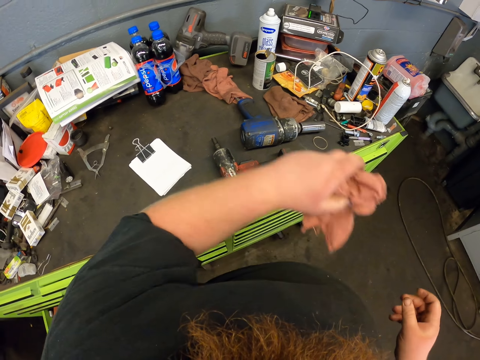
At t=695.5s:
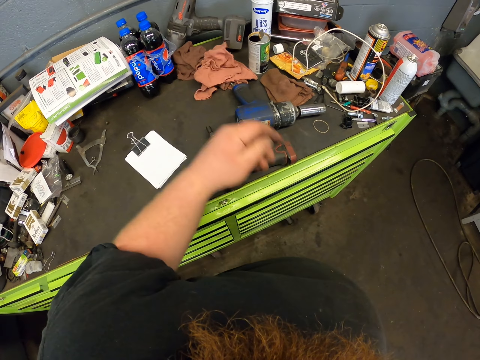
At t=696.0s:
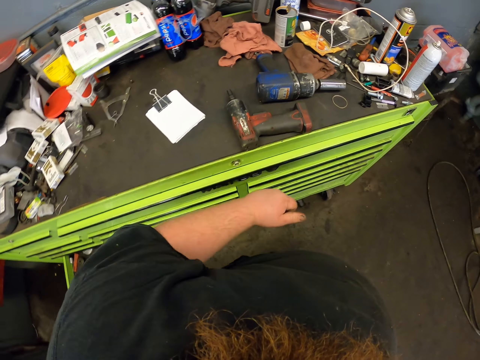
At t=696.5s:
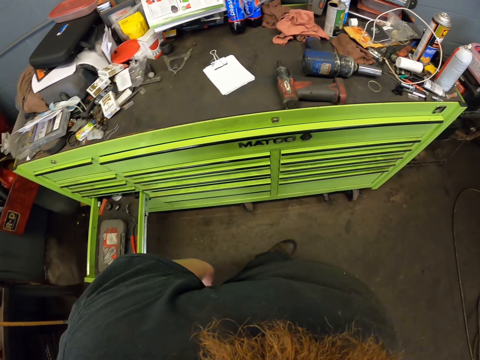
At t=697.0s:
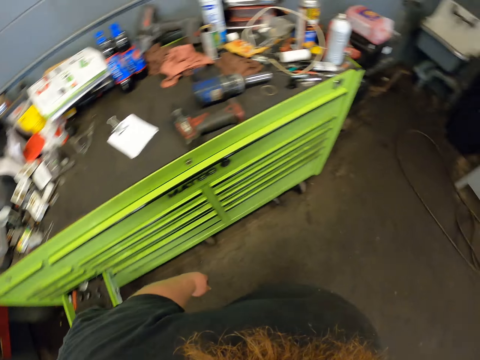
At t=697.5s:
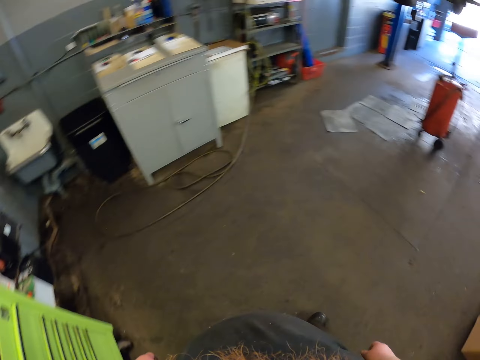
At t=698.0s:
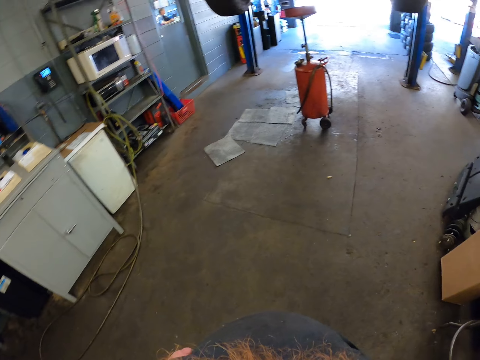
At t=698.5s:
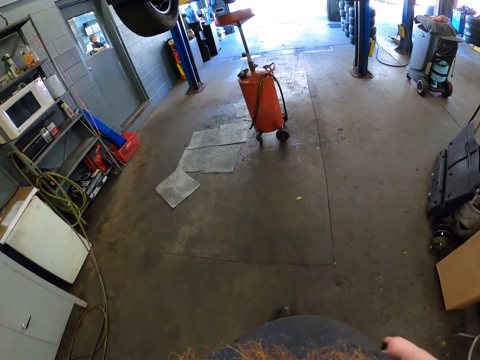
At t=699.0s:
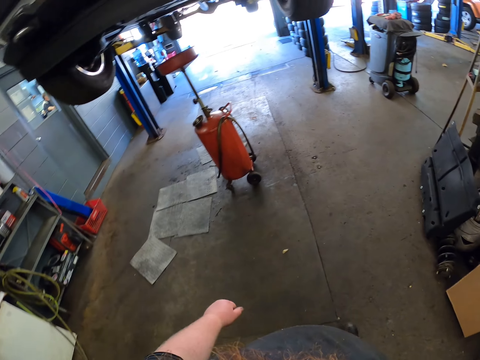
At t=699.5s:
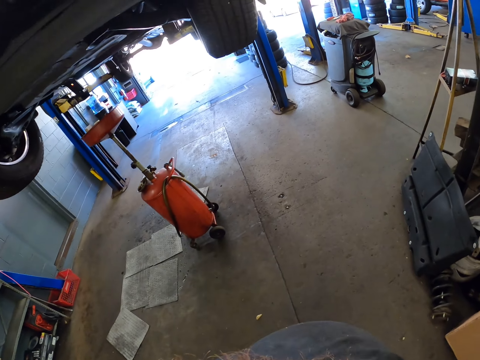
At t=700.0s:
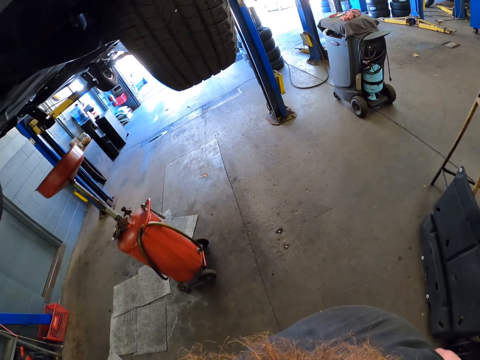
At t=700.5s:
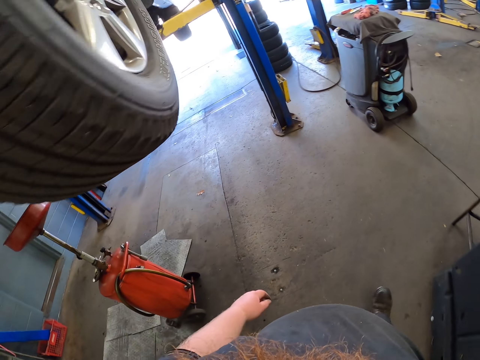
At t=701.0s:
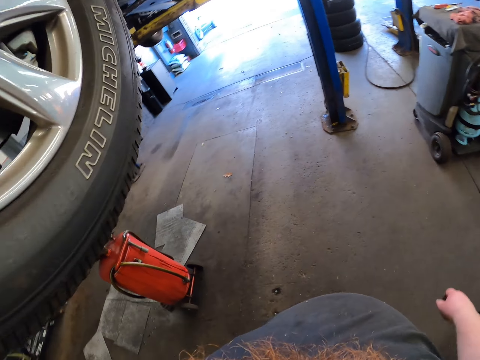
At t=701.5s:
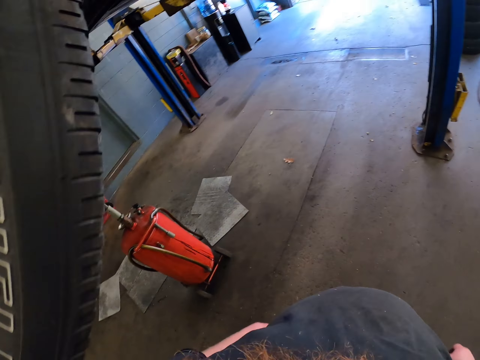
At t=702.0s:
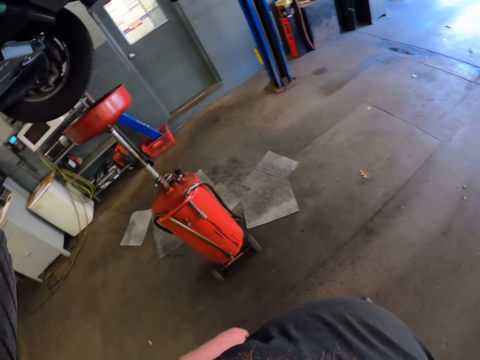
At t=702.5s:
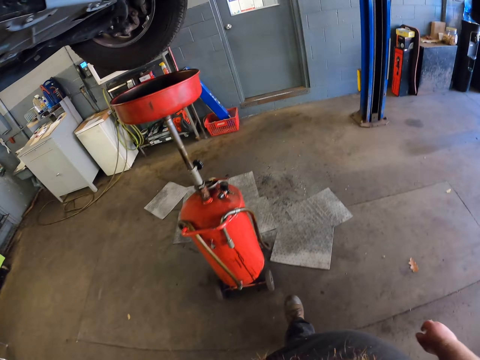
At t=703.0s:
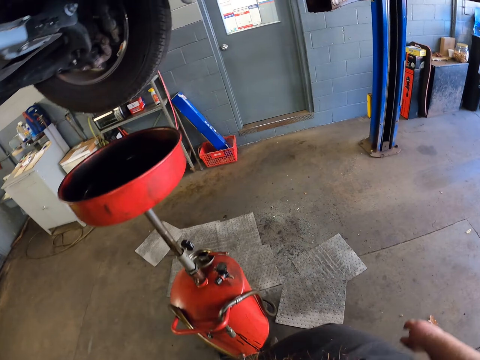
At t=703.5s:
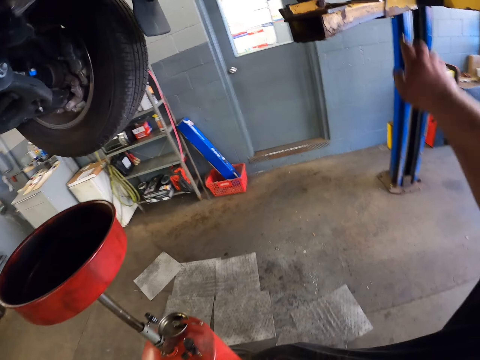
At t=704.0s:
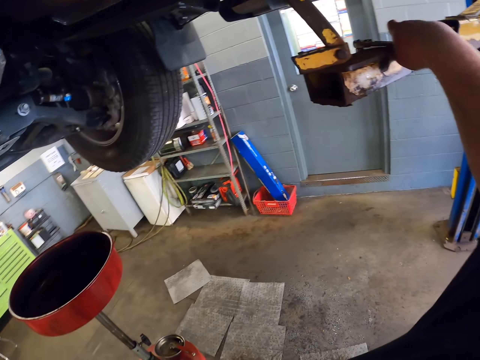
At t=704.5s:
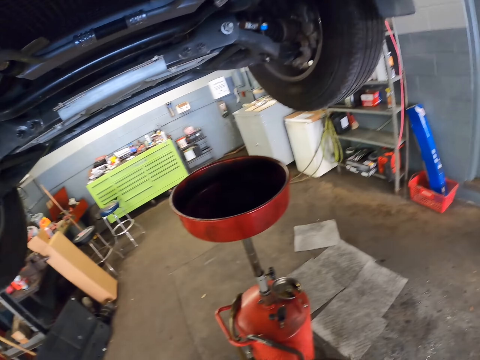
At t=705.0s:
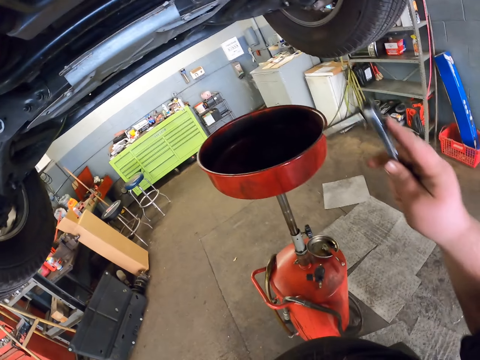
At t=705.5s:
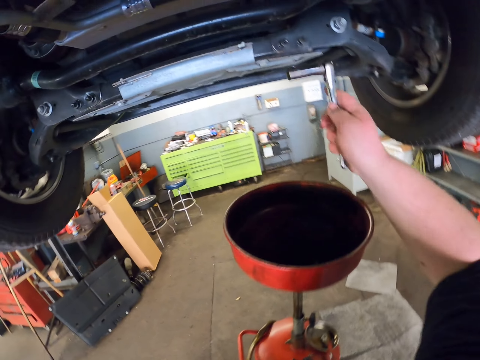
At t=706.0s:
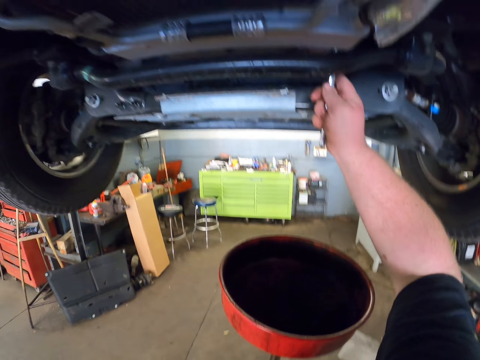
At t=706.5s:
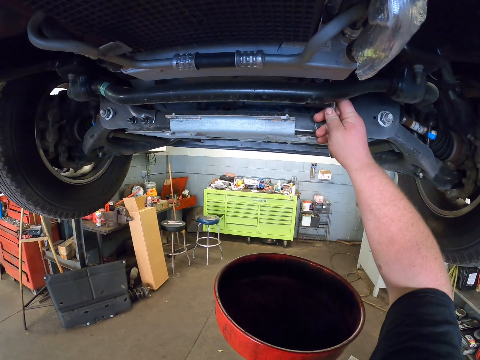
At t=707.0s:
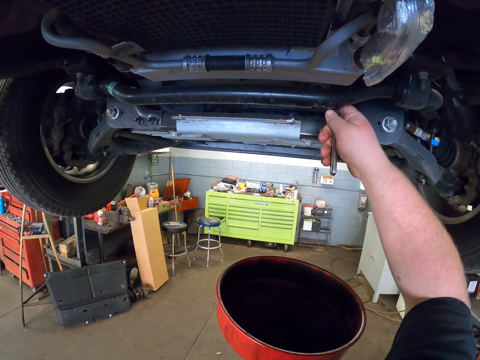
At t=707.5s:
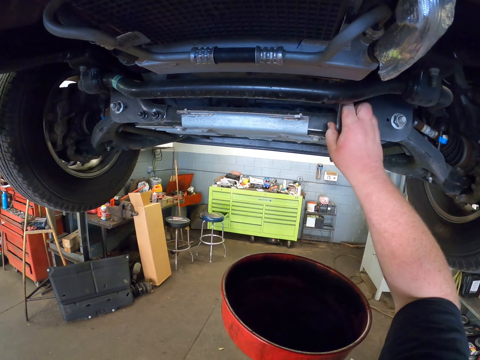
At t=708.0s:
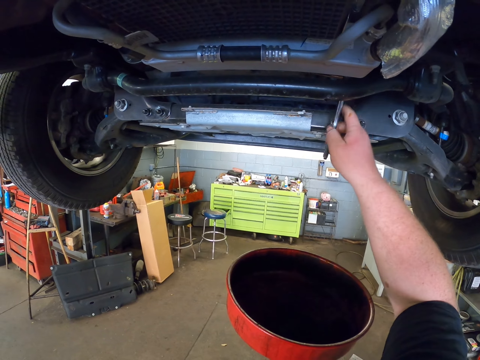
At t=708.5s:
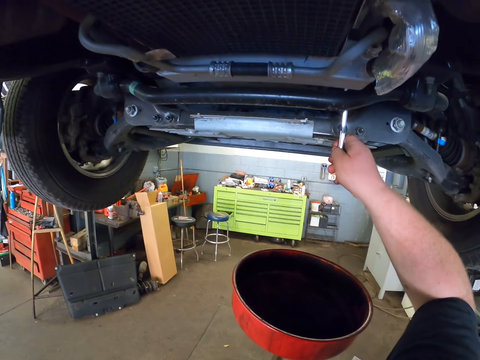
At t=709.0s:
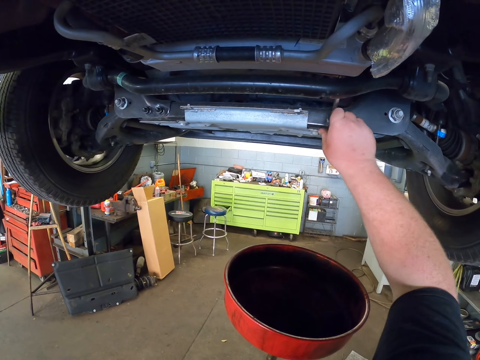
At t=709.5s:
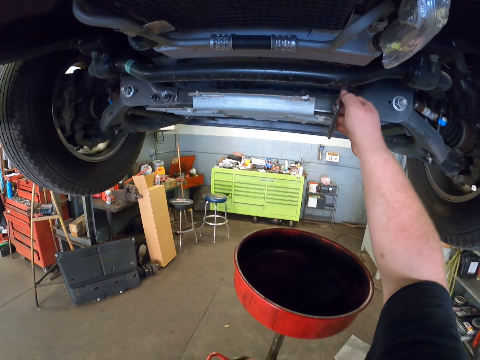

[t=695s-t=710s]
The camera wearer drops the hand towel on the table. They look around the table. They walk around the garage. They pick the spanner. They tighten the nut with the spanner.

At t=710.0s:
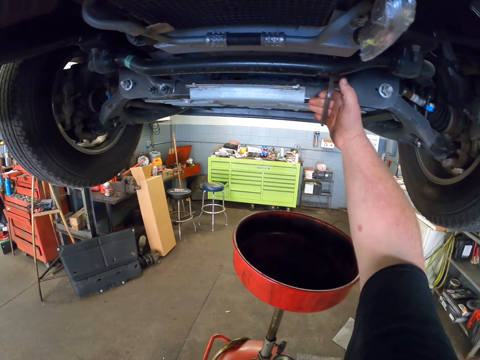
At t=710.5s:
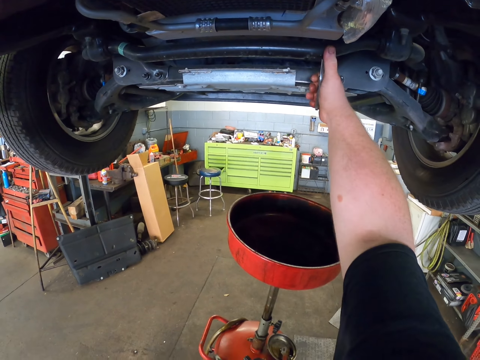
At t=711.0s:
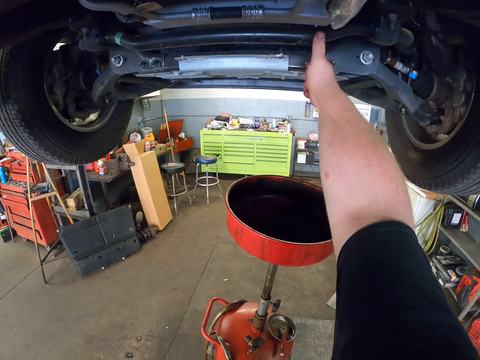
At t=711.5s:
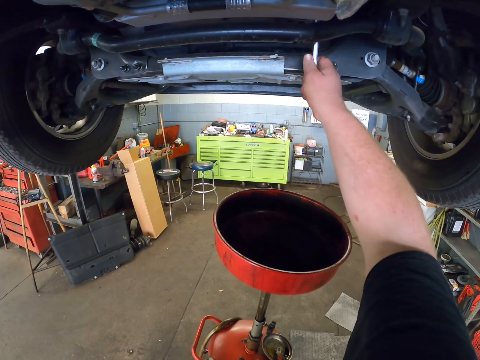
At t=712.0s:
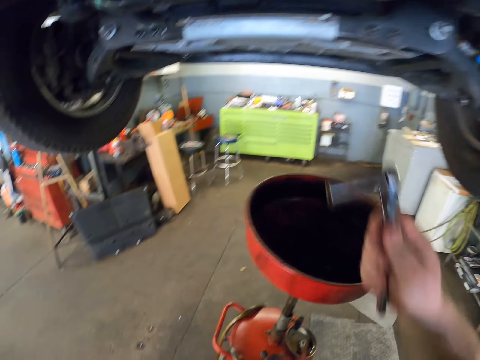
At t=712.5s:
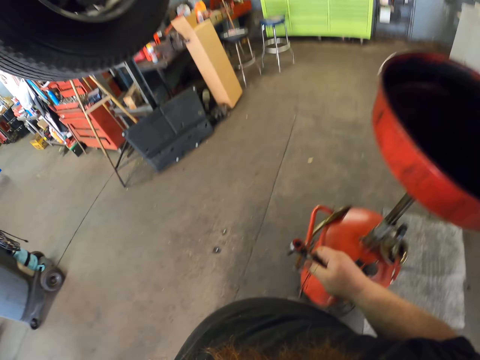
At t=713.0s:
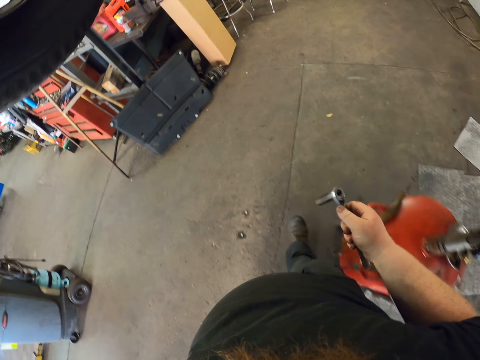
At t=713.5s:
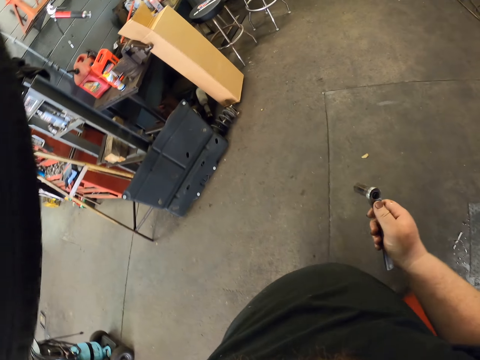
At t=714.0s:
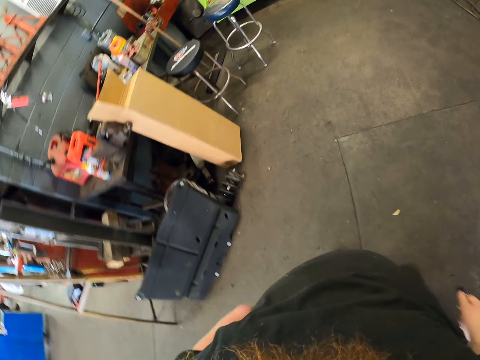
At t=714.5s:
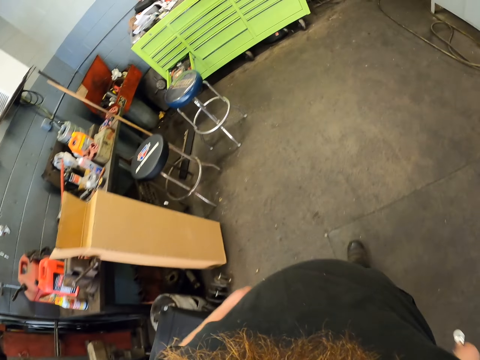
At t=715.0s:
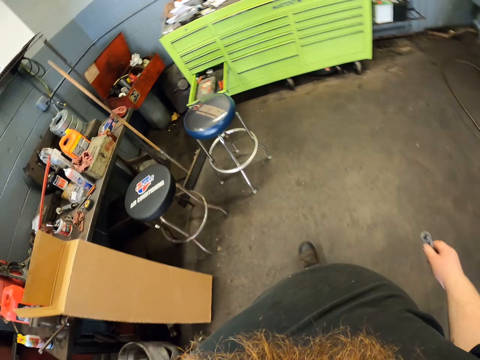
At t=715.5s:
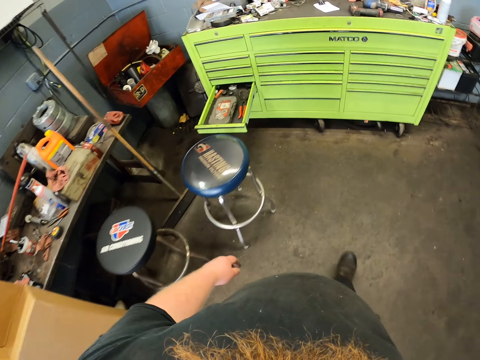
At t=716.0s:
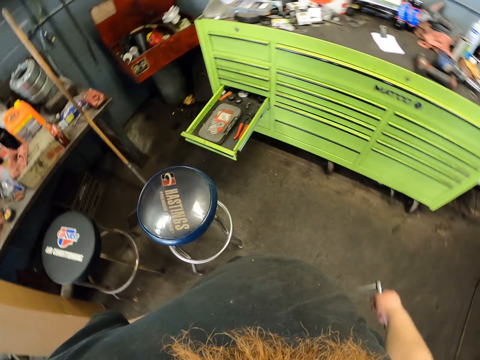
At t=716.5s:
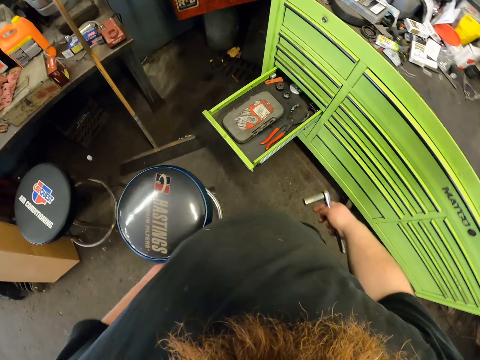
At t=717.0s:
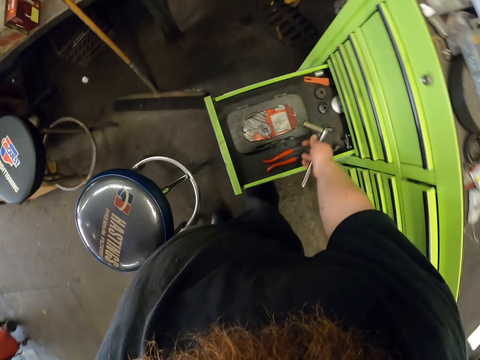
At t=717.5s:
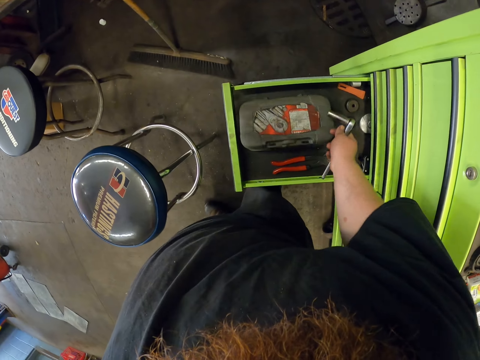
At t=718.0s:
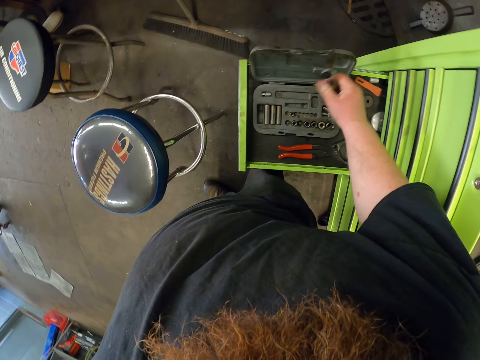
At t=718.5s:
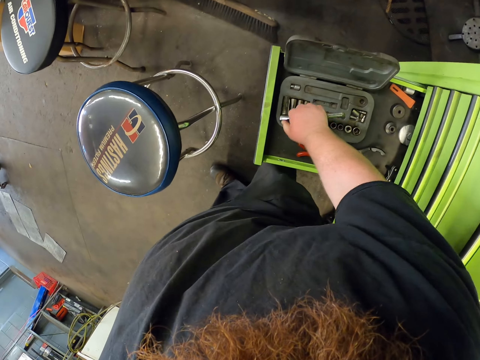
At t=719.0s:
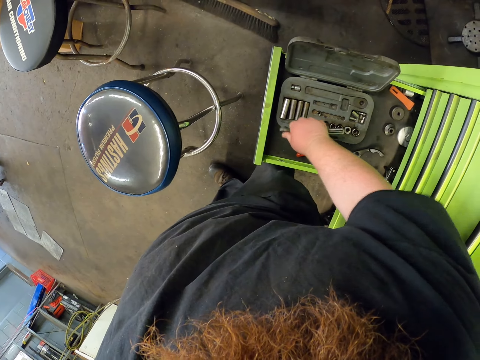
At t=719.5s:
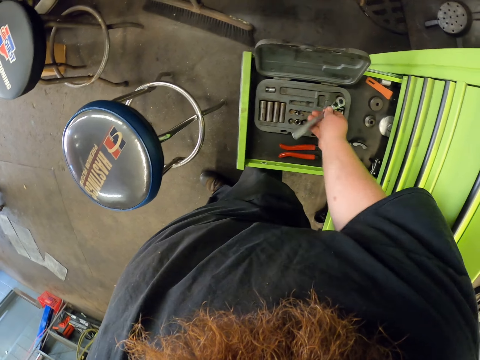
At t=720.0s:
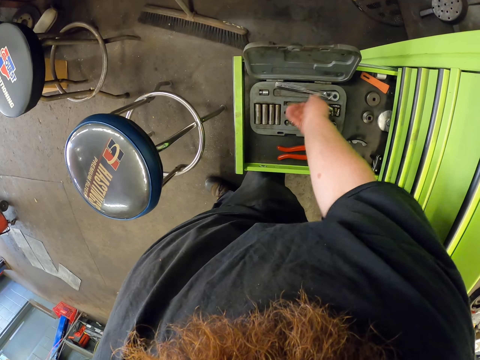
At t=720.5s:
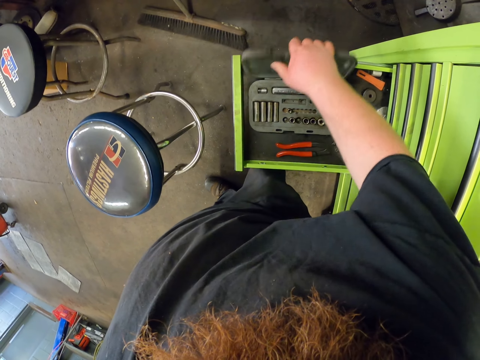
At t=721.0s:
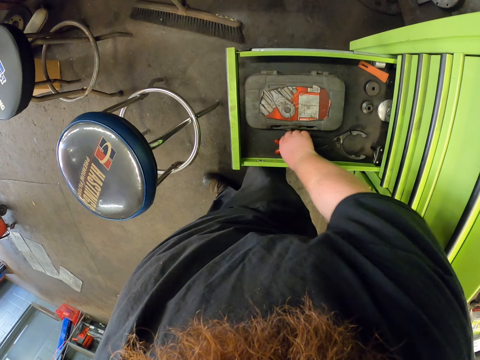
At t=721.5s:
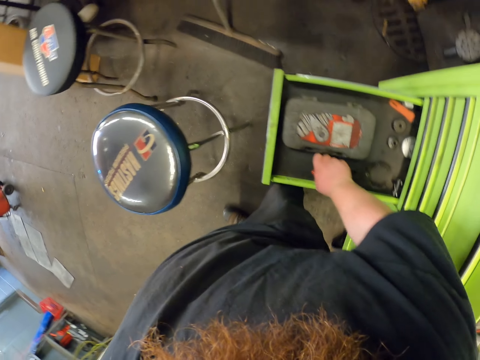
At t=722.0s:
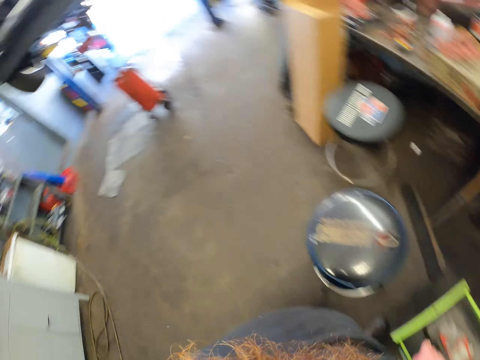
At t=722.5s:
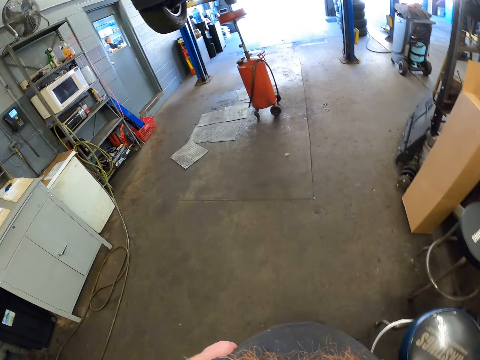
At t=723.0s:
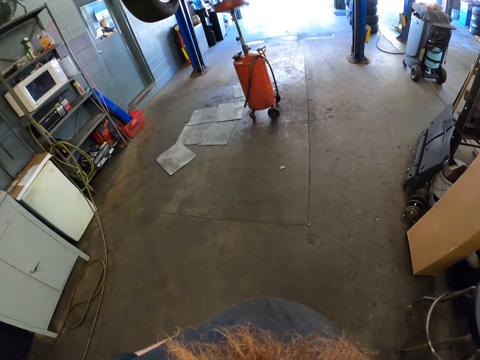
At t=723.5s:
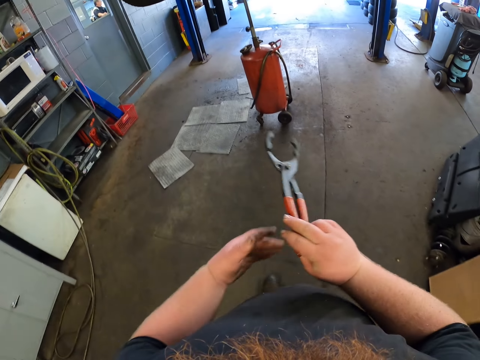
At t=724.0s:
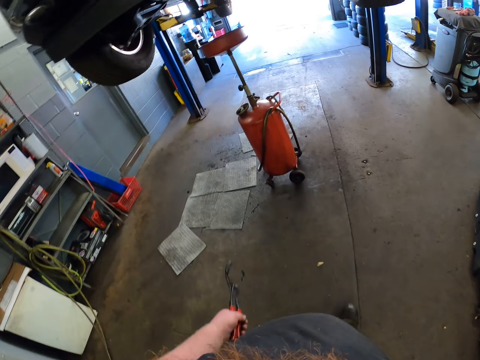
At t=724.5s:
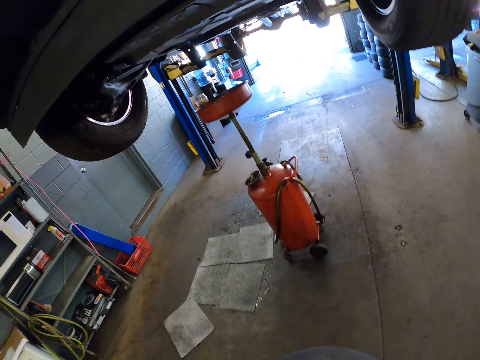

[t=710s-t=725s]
The camera wearer walks around the garage. He opens the tool box. He puts the spanner in the tool box. He closes the tool box. He picks the pliers or pliers tool from the drawer. He walks around the garage. He exchanges the pliers tool on his hands. He walks around the garage.
